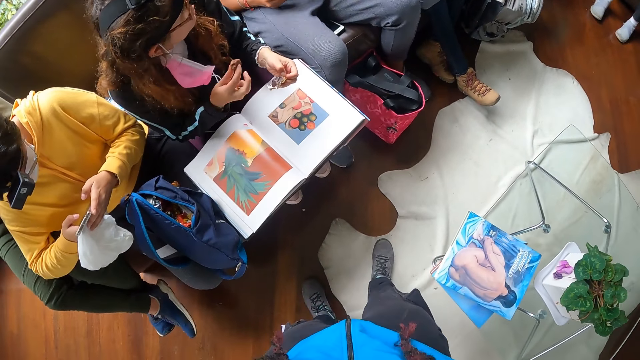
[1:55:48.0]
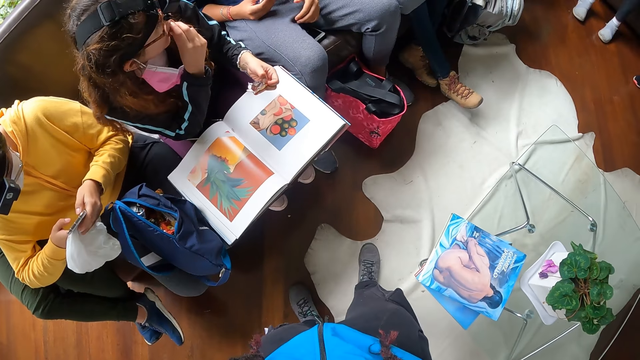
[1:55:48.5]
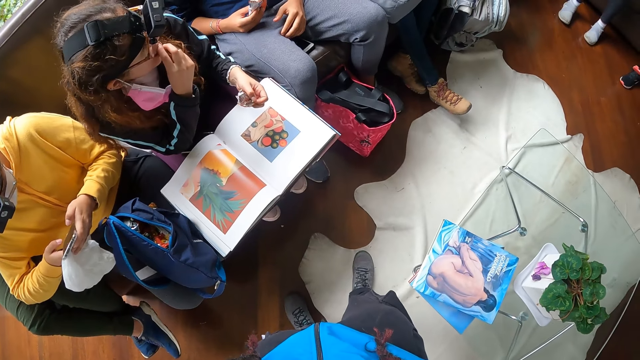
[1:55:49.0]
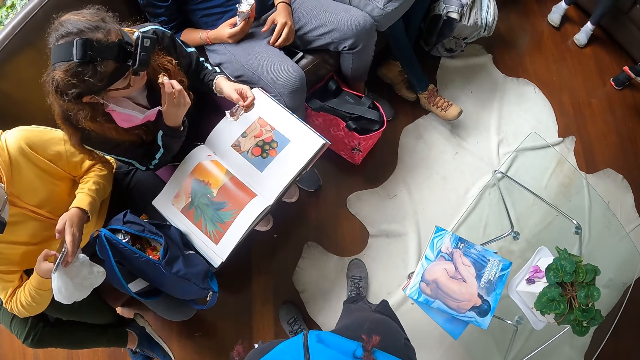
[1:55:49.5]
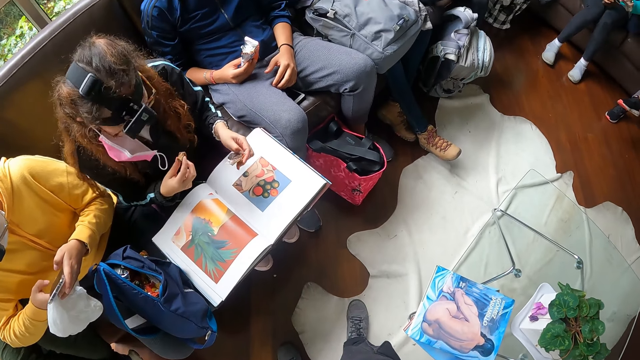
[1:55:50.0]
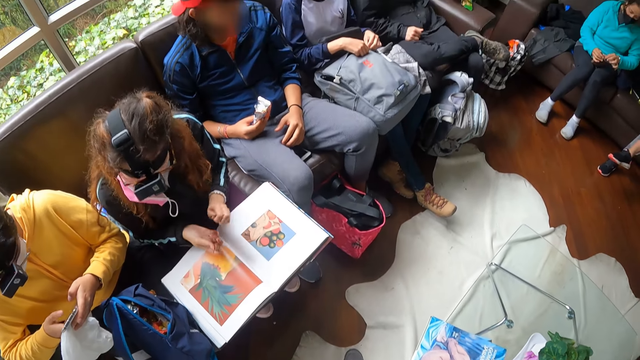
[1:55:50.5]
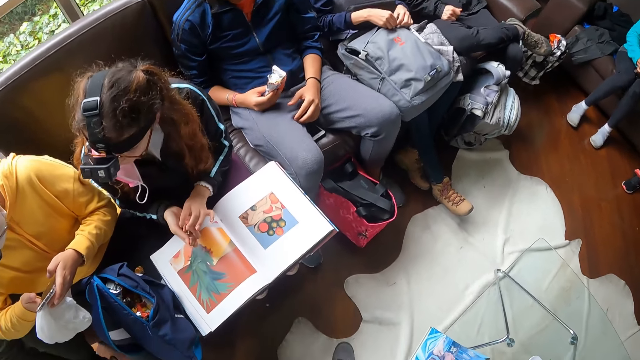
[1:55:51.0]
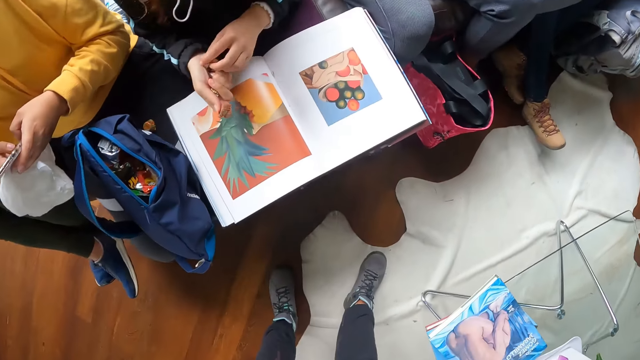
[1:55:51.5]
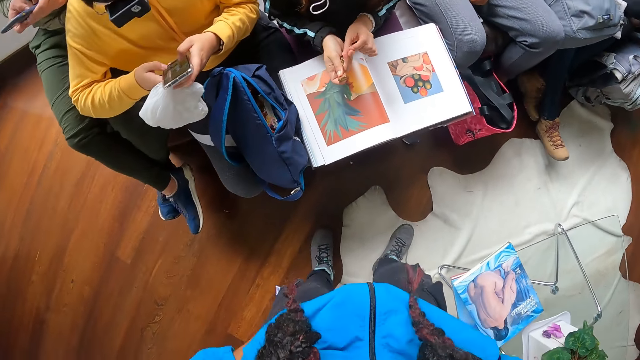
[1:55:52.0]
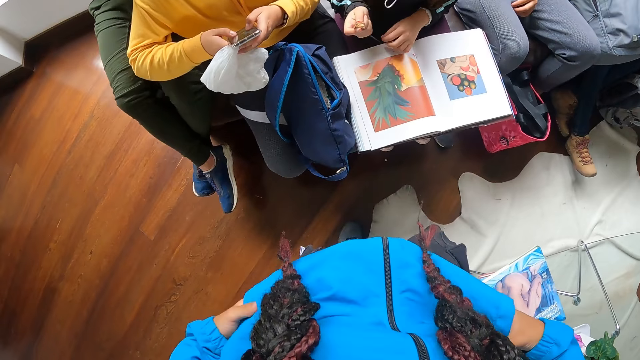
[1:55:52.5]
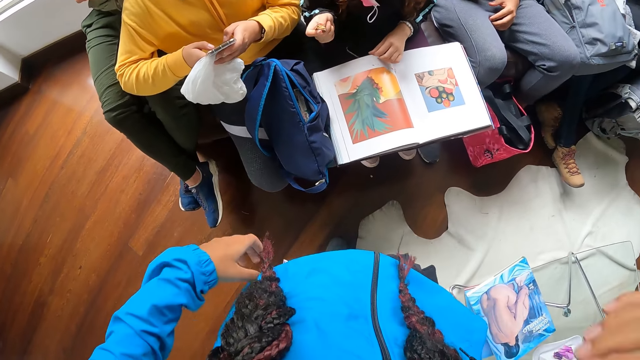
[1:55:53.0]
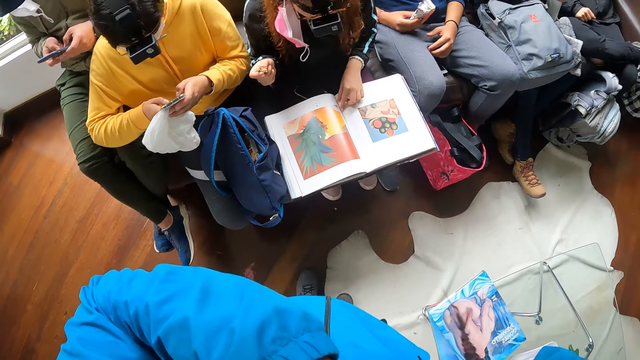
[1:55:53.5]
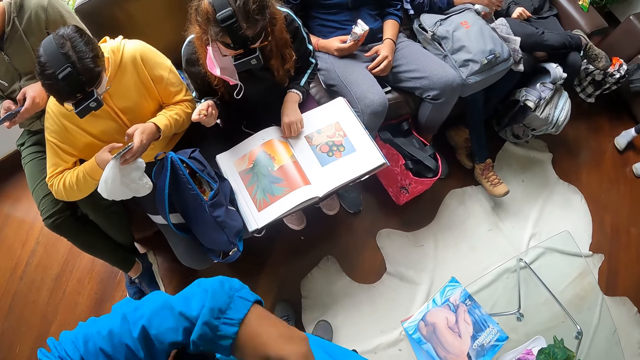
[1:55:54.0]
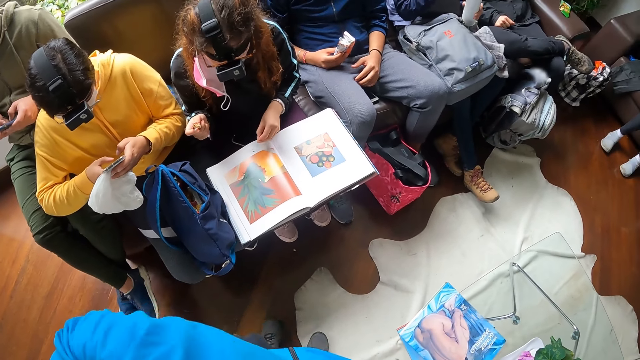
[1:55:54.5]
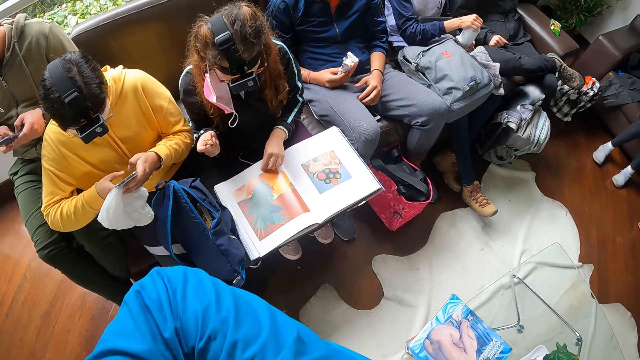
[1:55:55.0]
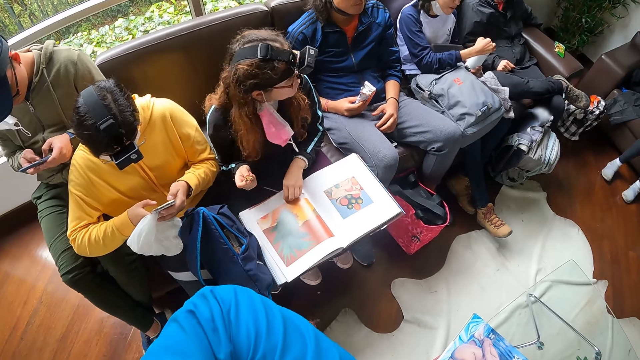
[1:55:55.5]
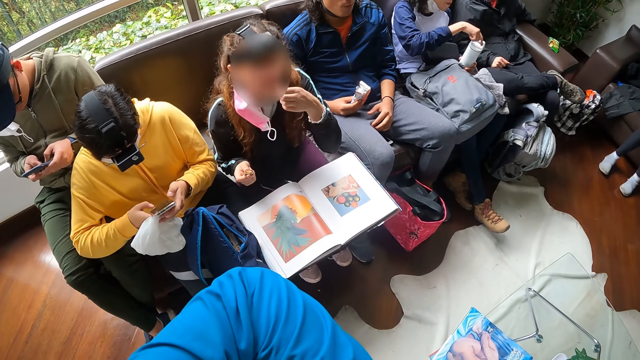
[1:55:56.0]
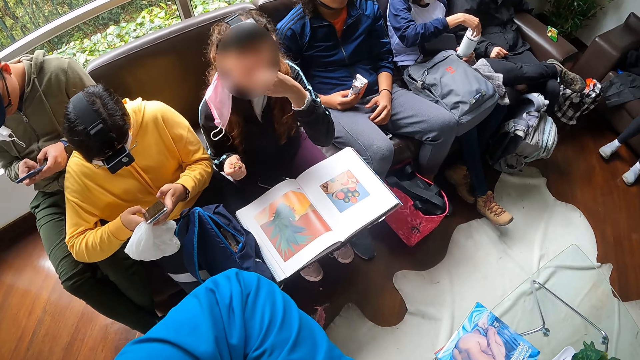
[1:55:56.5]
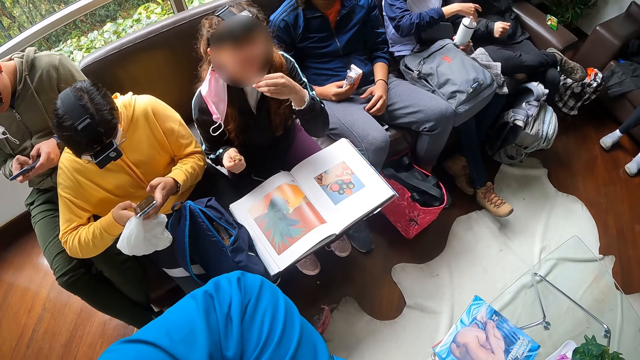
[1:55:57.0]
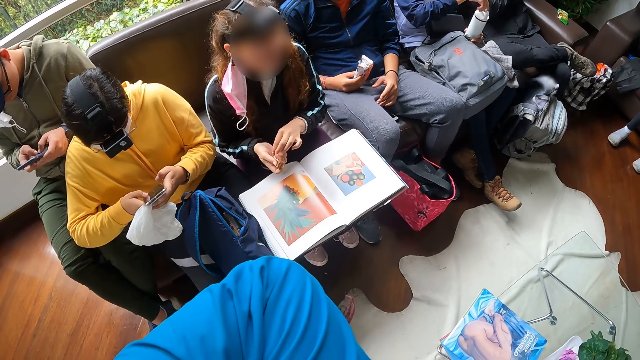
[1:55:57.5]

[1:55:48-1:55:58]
The woman eats the chocolate ball in her right hand. The woman passes the chocolate ball wrapper from her left hand to her right hand. The camera wearer removes hands from the pocket and looks around. The woman picks some chocolate from the magazine with her left hand. A man opens a flask cover with his right hand. The woman eats the chocolate in her left hand.

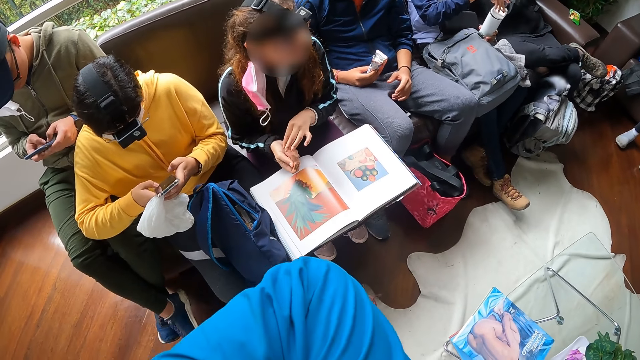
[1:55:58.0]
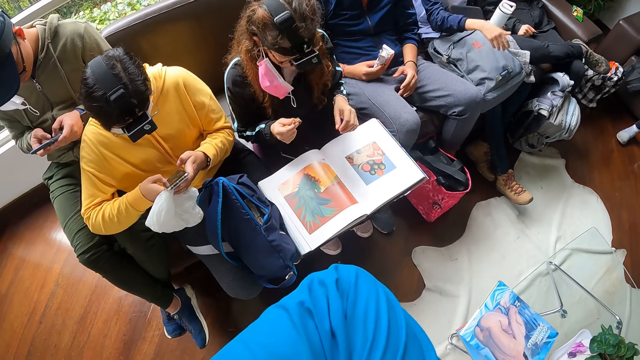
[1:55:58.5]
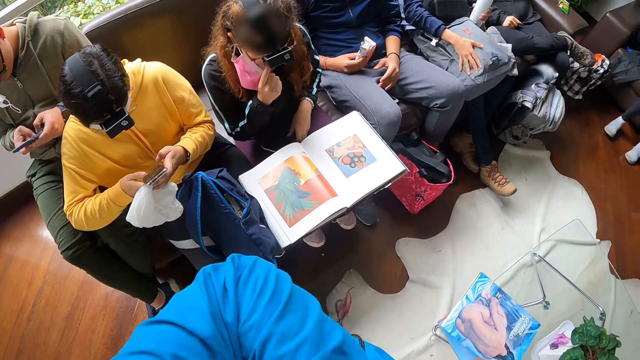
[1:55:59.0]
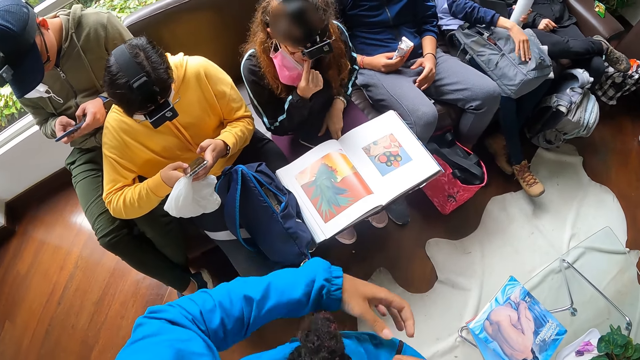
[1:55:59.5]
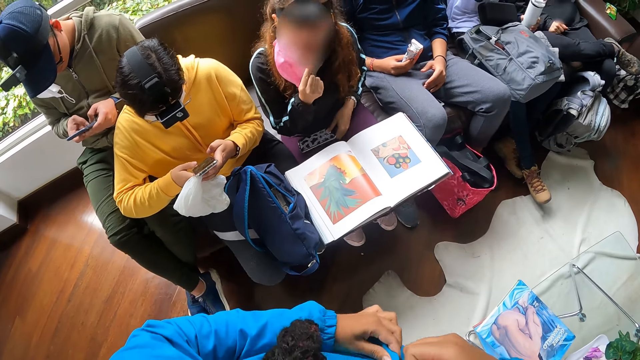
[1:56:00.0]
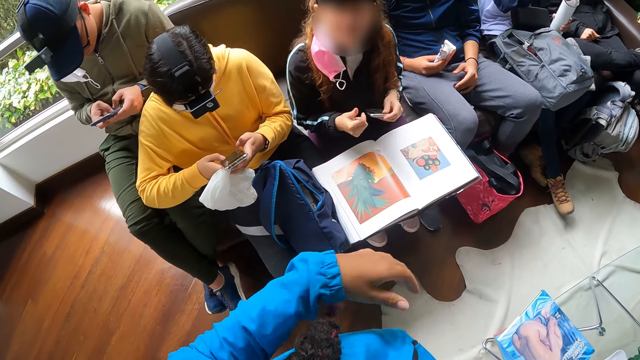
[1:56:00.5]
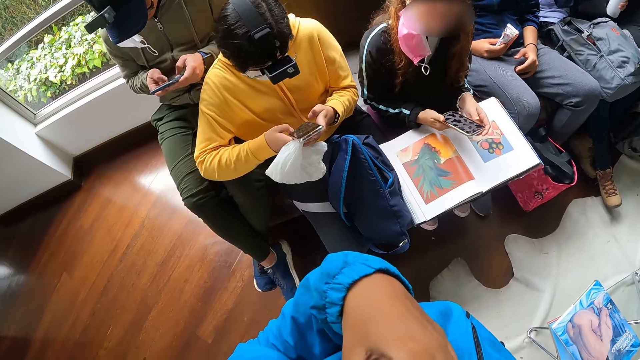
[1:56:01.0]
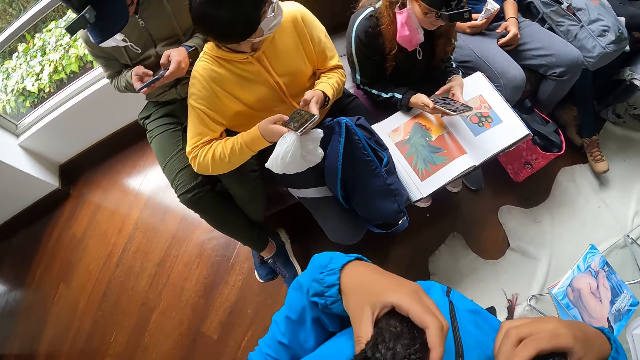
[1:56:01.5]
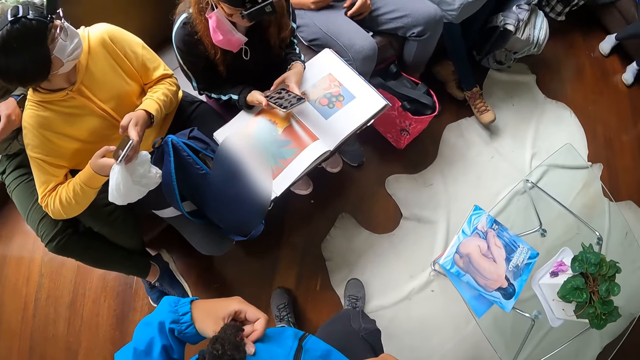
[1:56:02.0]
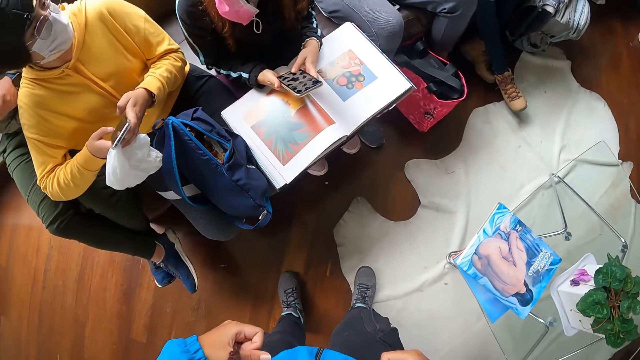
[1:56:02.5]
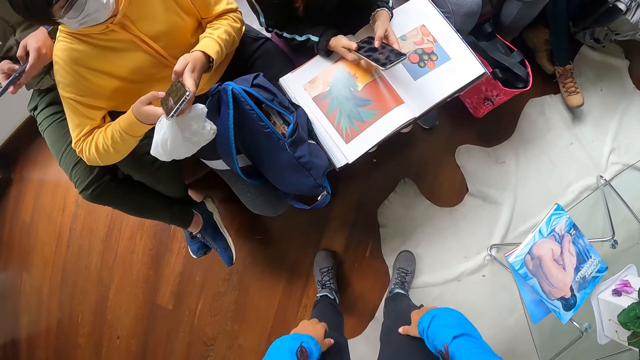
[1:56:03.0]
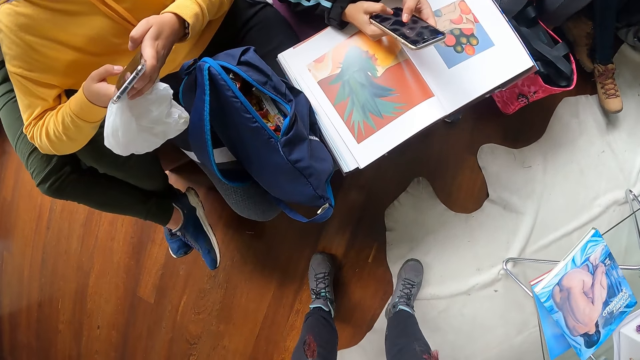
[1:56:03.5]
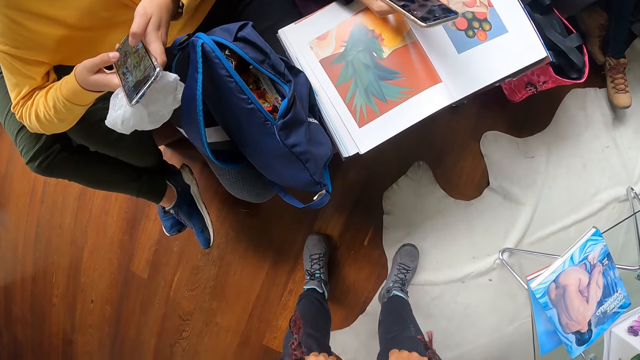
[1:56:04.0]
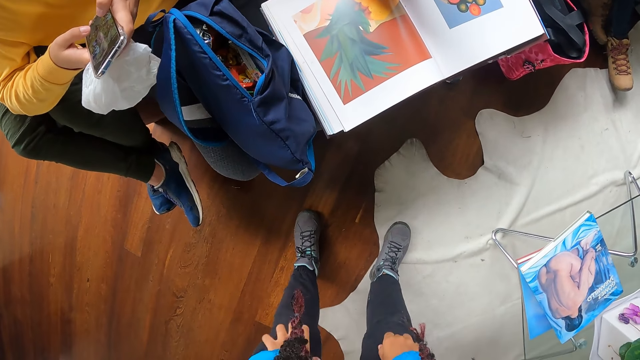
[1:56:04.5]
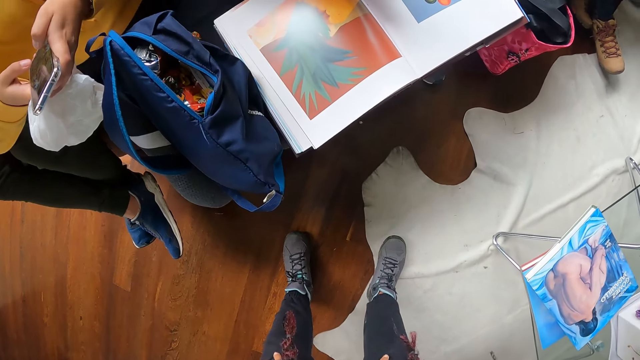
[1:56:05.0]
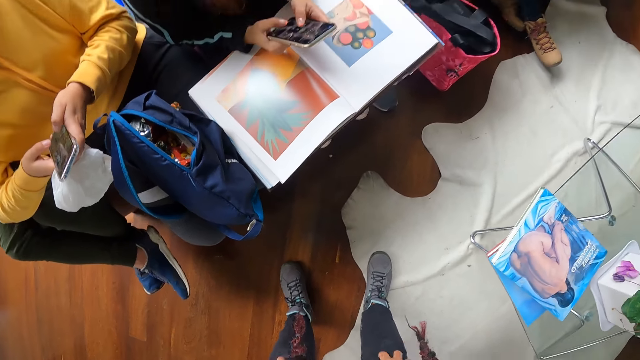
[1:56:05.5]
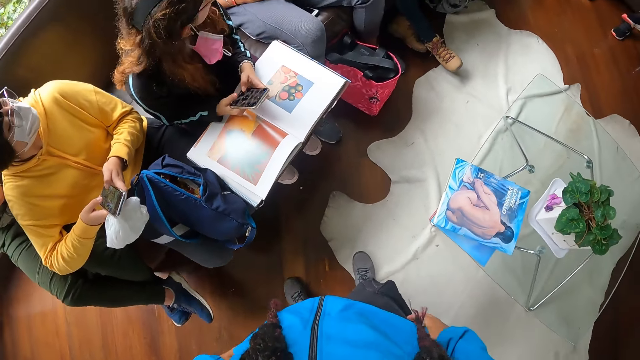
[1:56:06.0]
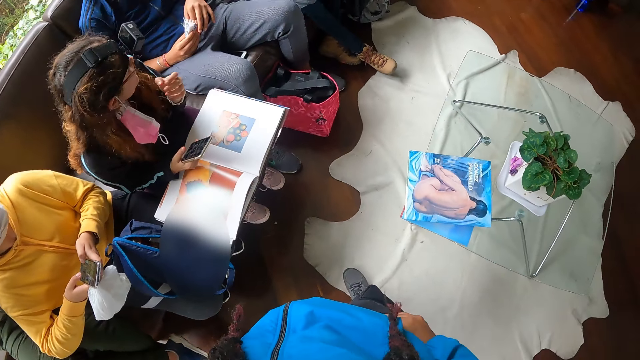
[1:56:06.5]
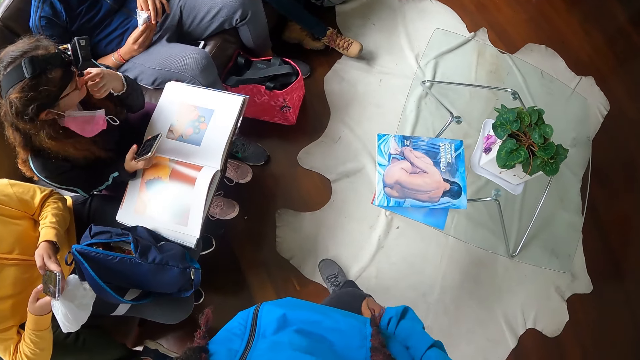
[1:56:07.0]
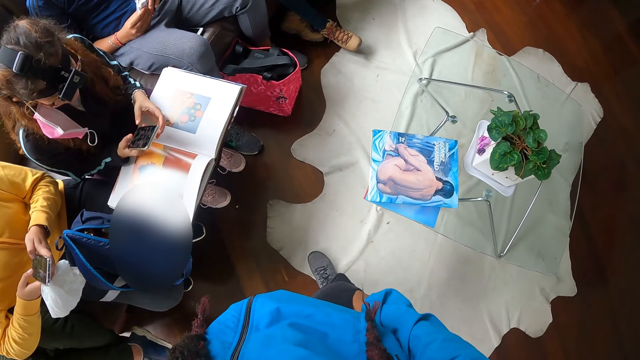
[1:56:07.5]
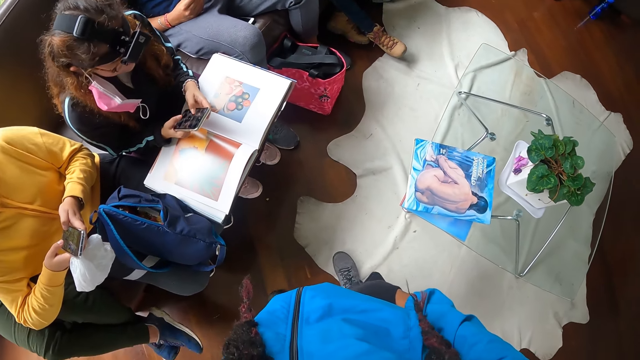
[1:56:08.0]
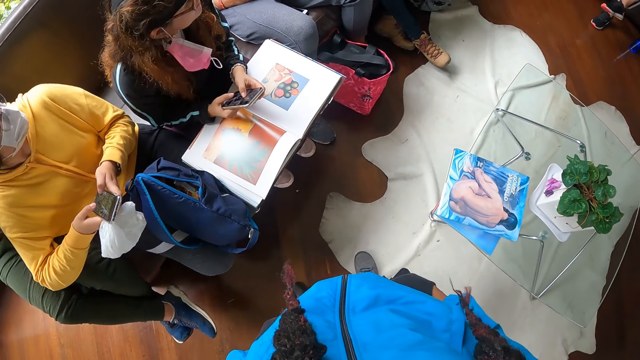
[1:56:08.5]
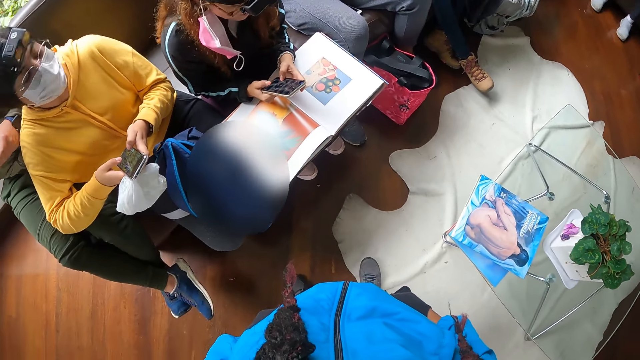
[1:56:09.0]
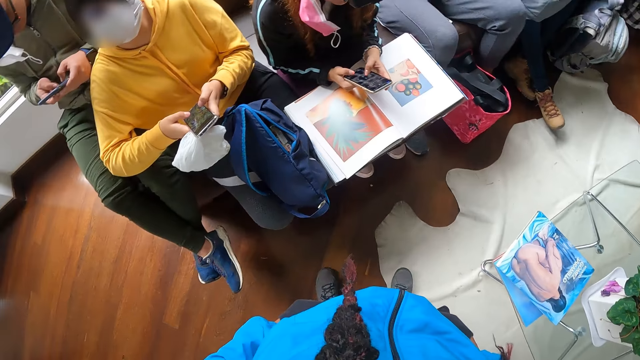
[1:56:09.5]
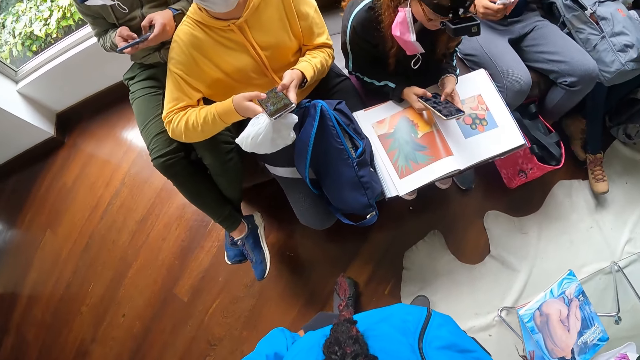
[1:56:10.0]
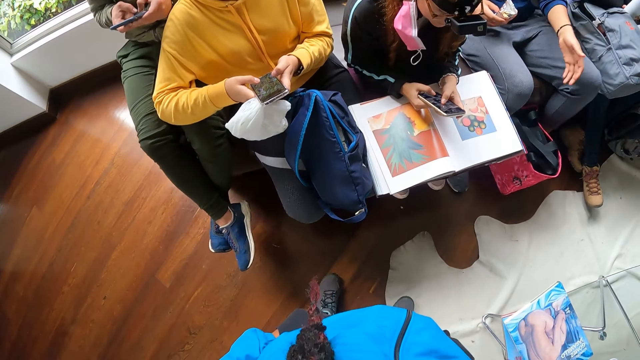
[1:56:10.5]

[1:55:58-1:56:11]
The man adjusts the bag on his lap with his right hand. The woman eats the chocolate in her right hand. The man removes the flask cover with his right hand. The camera wearer positions the jacket. The woman picks a phone from her lap with her left hand. The camera wearer touches her hair with her left hand. The woman operates the phone with her right hand. The camera wearer touches the pants. The woman operates the phone with her hands. The camera wearer puts her hands in her jacket pockets. The woman touches her nose with her left hand. The woman operates the phone with her hands. The camera wearer looks around.
